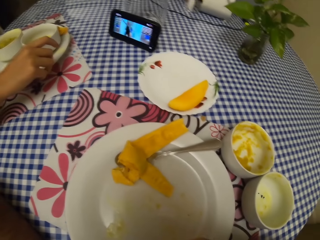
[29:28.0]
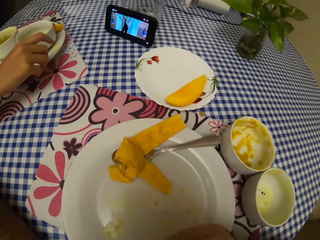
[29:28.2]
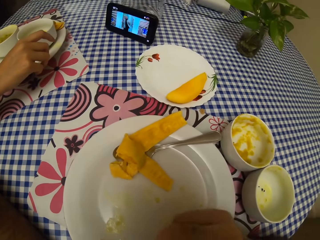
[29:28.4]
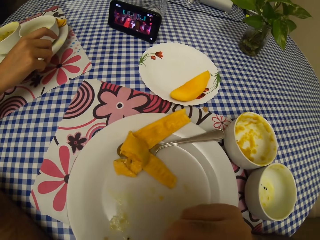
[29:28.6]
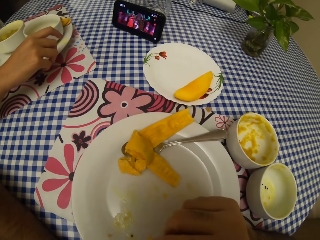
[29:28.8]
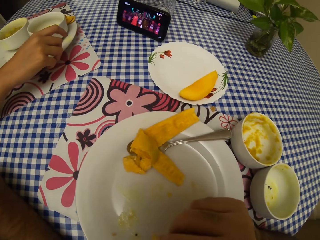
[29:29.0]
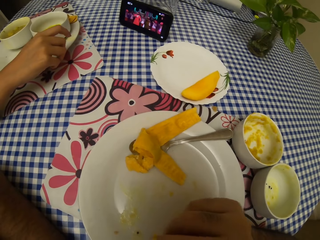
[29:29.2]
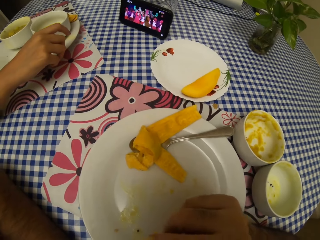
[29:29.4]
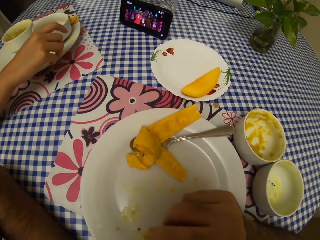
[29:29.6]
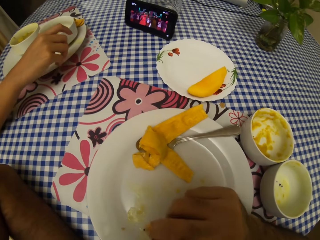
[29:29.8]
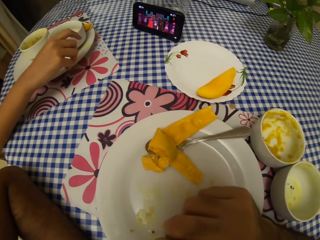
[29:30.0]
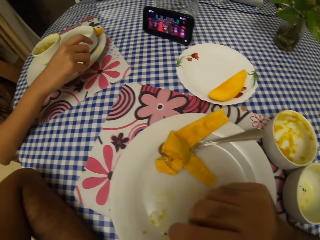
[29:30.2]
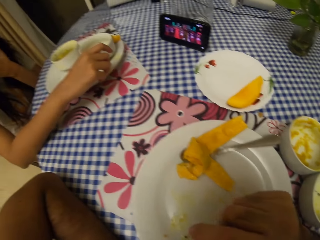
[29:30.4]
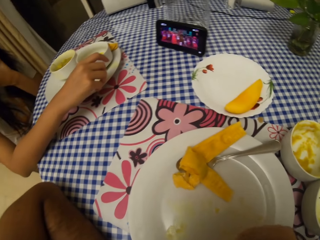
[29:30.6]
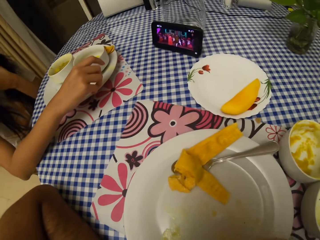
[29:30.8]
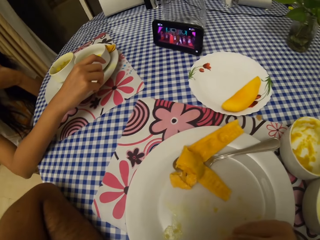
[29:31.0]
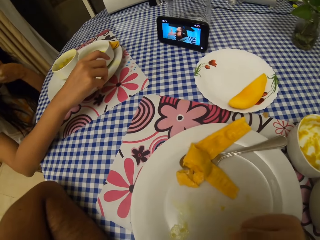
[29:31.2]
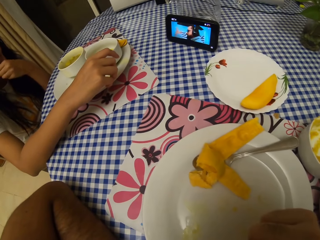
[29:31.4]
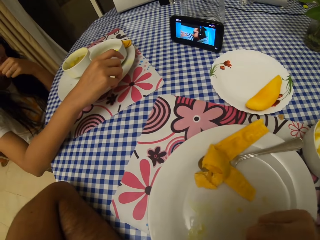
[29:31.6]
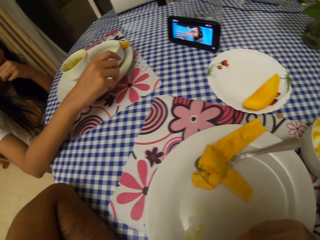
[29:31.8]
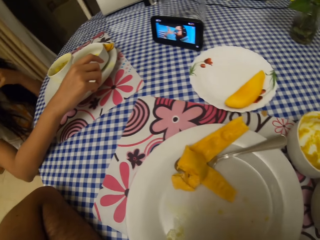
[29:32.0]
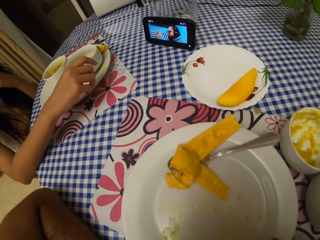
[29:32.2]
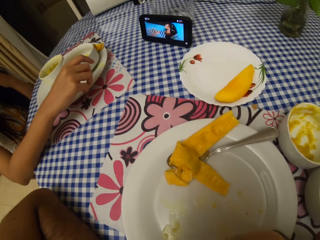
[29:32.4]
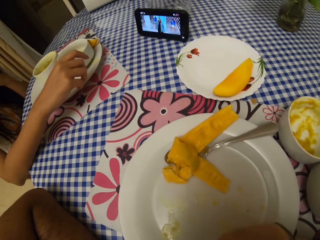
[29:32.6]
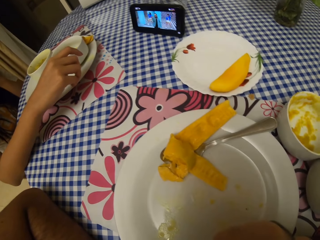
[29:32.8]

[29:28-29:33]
The camera wearer eats the mango piece.

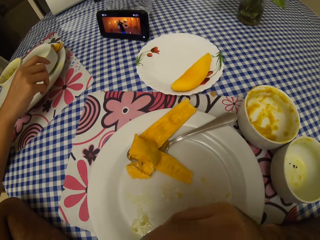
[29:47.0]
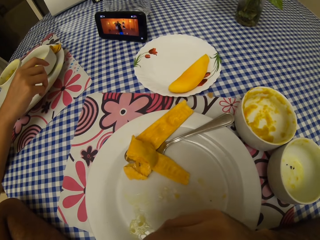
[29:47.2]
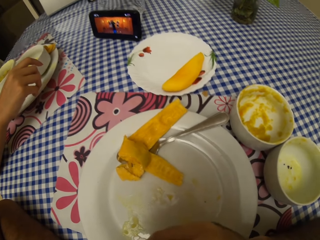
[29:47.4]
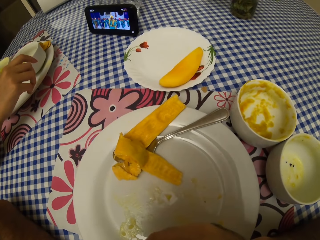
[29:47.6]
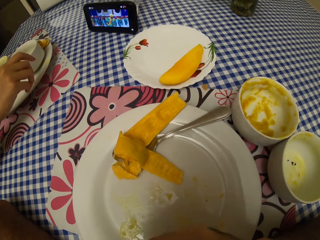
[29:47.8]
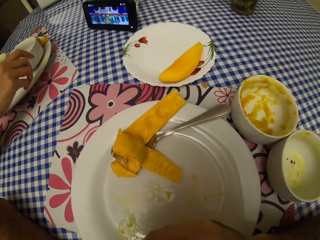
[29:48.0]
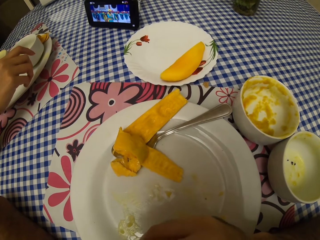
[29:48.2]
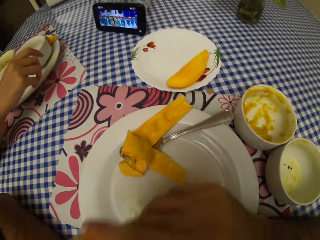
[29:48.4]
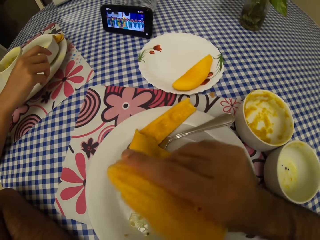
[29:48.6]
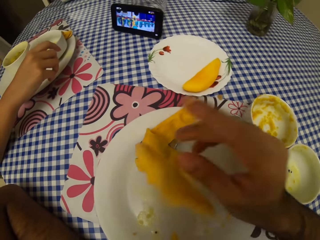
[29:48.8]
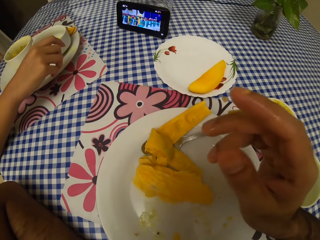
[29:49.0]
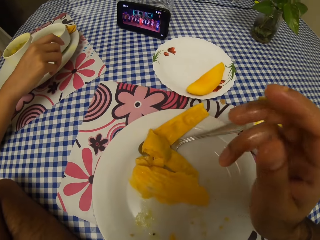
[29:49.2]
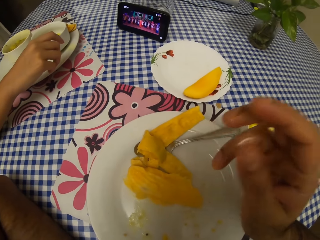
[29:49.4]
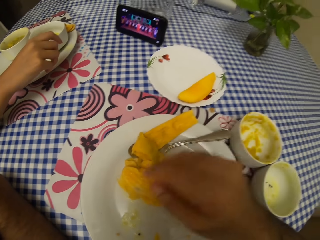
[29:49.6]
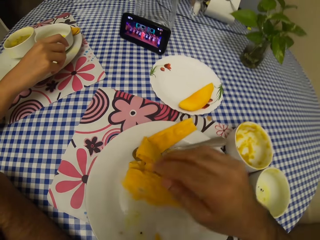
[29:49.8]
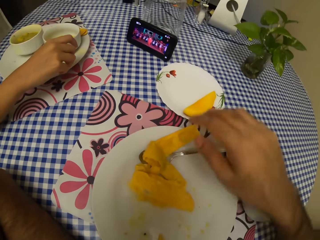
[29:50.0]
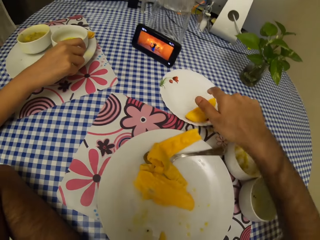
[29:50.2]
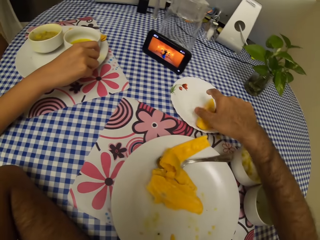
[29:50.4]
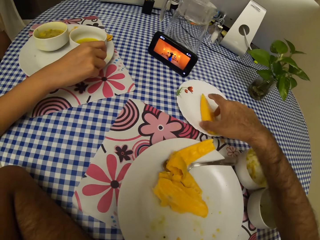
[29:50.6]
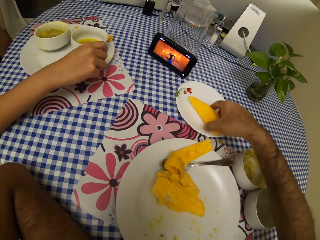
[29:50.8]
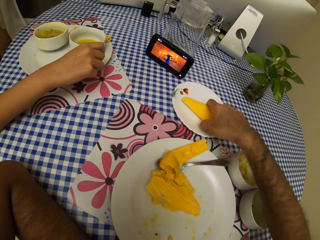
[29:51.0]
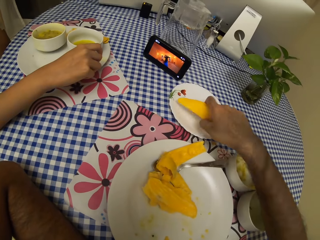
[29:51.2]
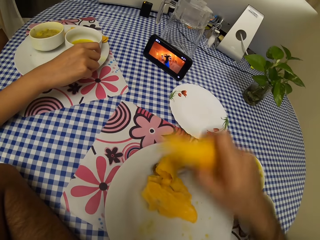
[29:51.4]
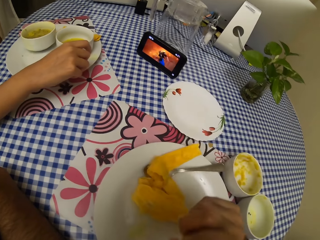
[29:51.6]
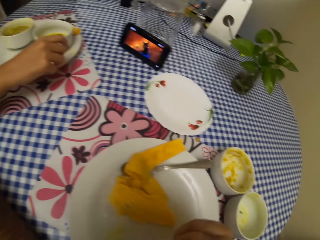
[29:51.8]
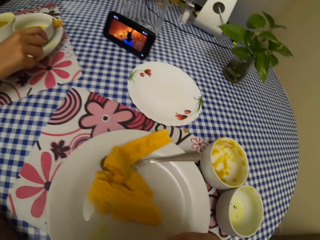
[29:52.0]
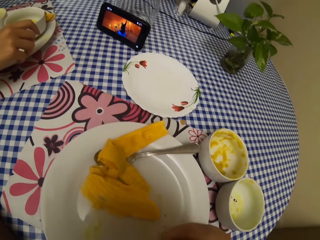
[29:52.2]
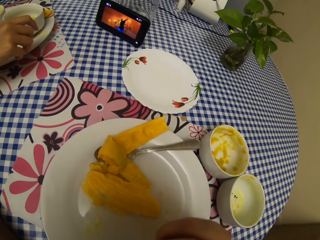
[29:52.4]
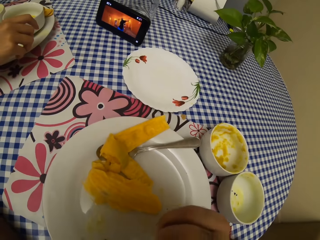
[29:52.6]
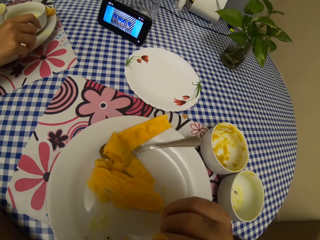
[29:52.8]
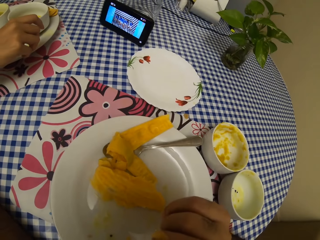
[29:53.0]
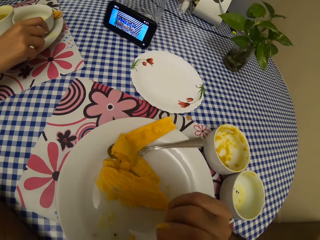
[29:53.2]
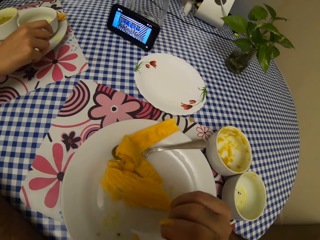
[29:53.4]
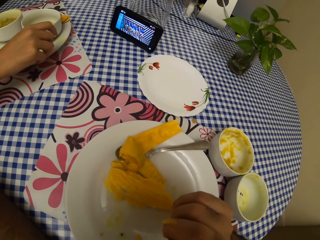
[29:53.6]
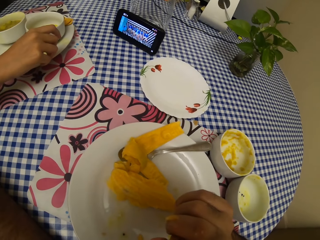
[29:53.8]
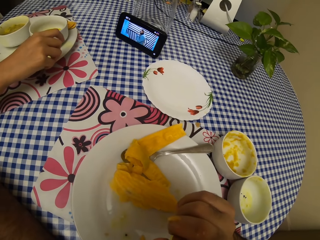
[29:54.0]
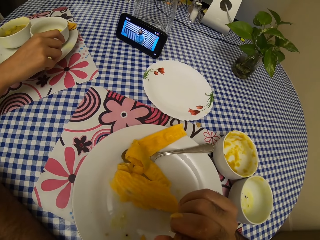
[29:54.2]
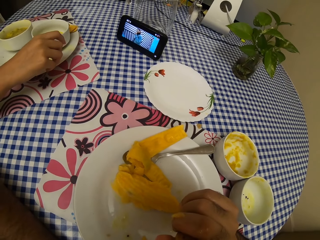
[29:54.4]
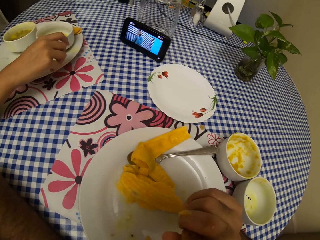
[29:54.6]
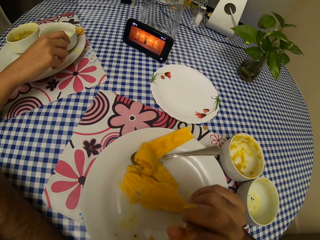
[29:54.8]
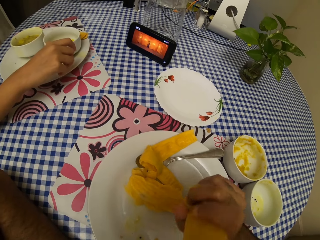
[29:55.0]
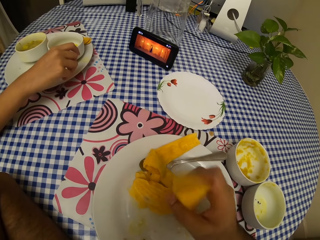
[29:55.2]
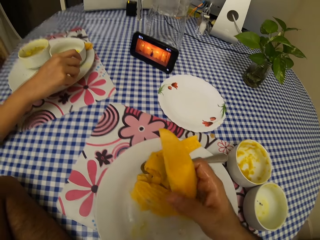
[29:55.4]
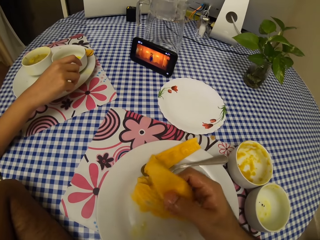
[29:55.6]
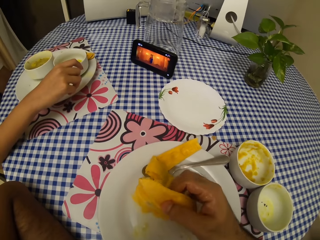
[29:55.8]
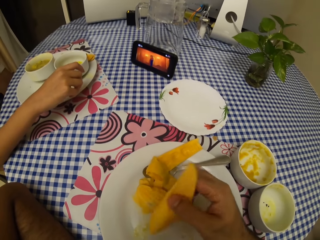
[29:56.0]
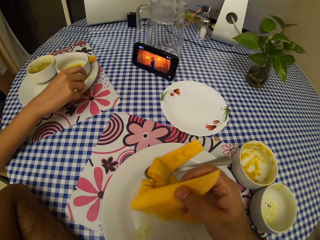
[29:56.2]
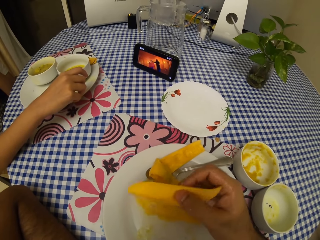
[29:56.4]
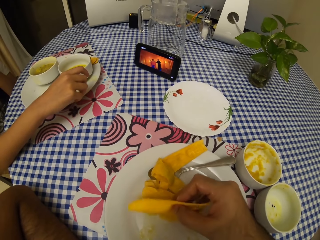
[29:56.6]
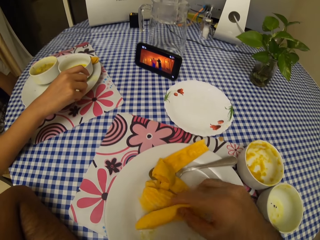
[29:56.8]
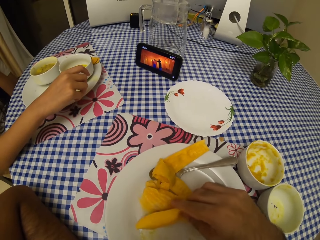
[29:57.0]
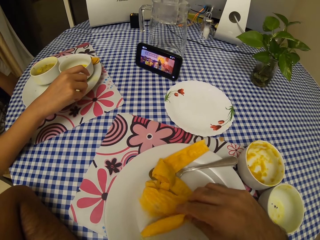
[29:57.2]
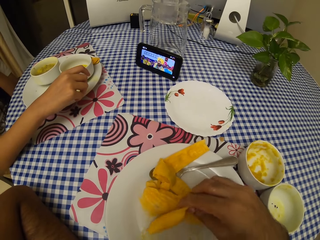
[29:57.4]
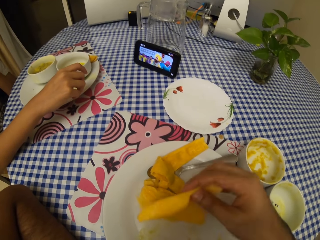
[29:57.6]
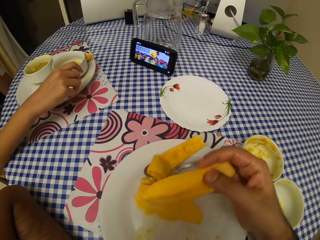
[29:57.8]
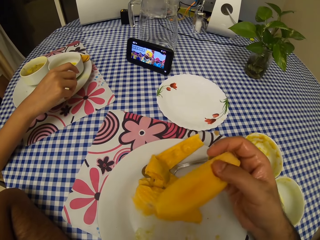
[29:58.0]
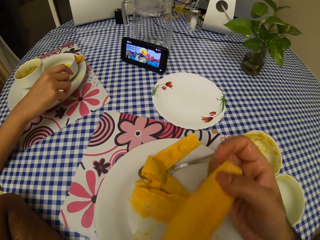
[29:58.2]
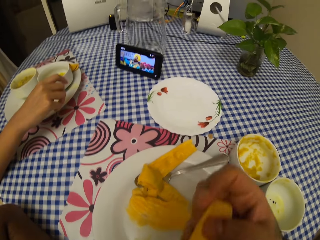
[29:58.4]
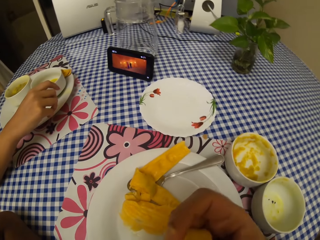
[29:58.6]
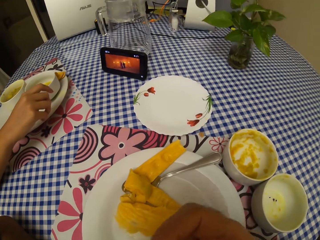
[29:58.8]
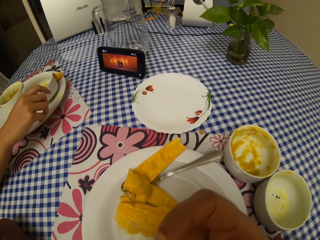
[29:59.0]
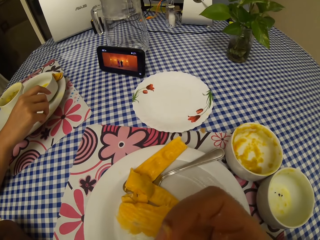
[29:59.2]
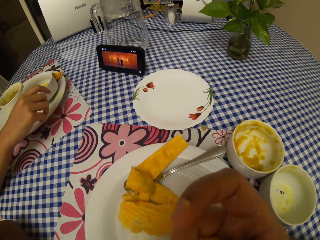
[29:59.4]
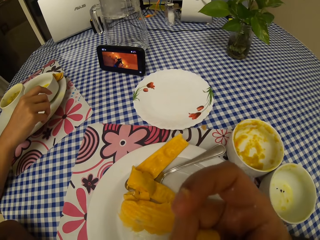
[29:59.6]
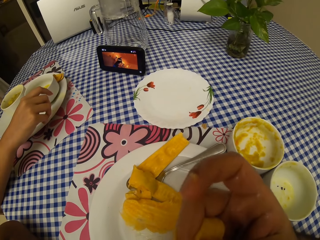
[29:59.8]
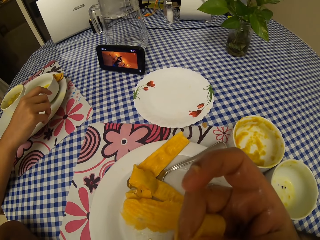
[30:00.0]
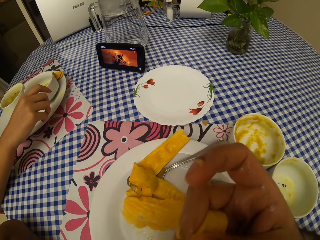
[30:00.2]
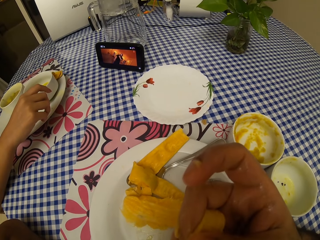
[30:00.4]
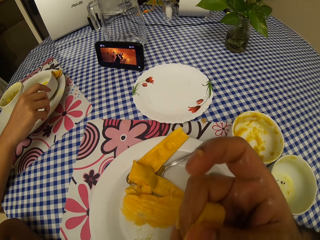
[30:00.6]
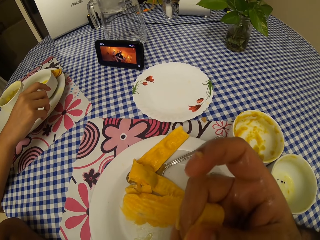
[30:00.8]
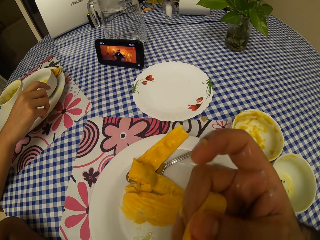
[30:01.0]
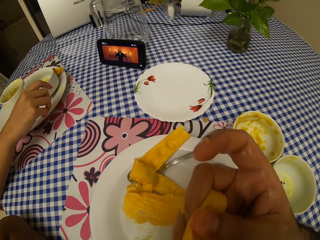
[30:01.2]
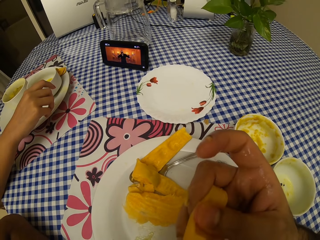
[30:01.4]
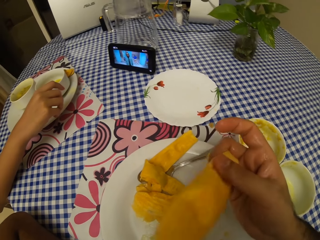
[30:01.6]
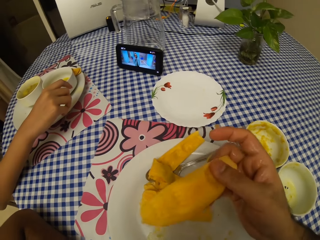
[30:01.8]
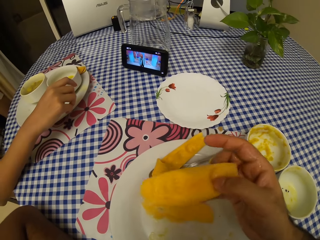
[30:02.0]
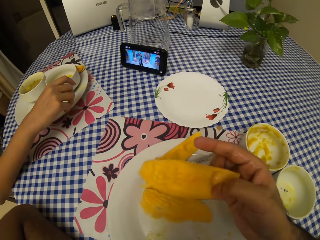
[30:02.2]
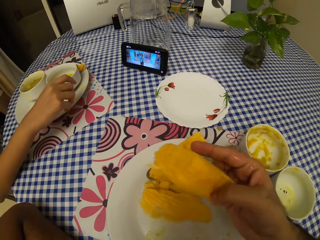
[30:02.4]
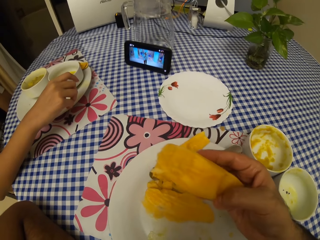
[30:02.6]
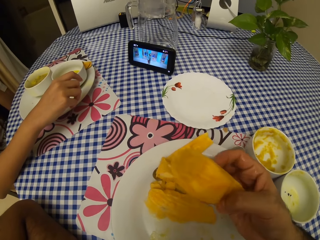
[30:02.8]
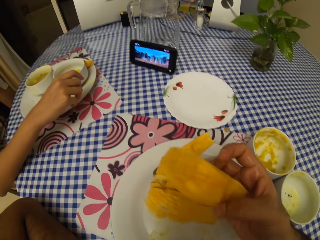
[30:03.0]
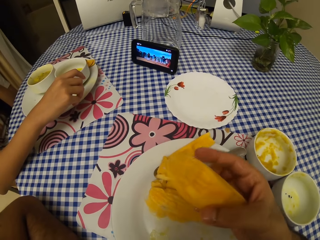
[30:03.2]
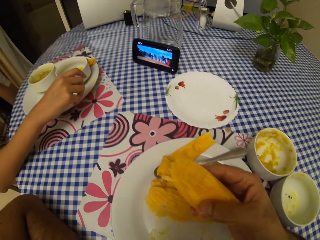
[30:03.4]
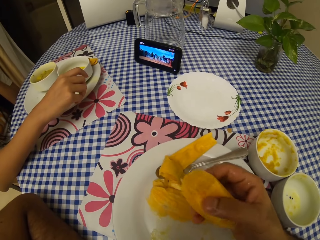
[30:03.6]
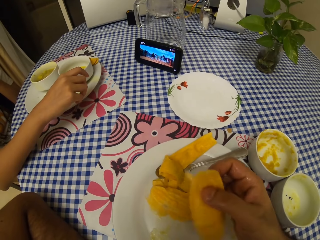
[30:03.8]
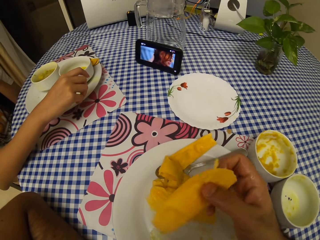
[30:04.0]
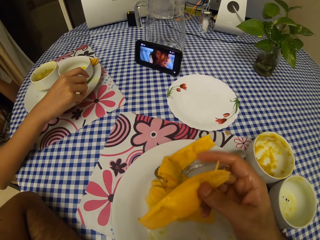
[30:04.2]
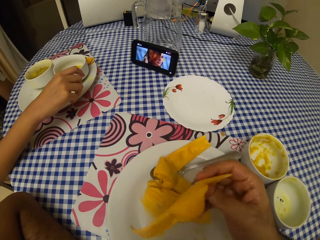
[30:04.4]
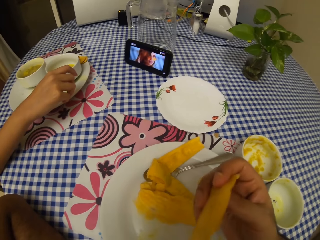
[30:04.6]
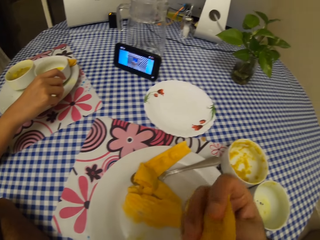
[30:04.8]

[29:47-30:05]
The camera wearer drops a mango piece or seed in a plate. They adjust the mango piece. They pick a slice of mango from the plate. They eat the mango piece. They adjust the mango piece. They tilt the mango. They eat the mango piece. They adjust the mango piece. They tilt the mango.
